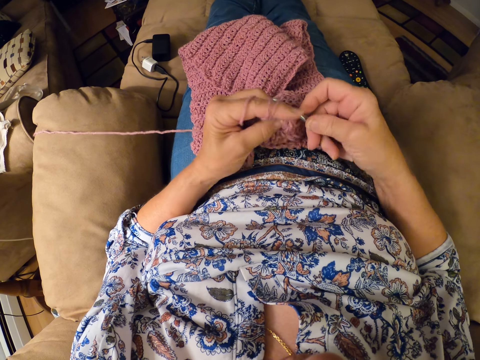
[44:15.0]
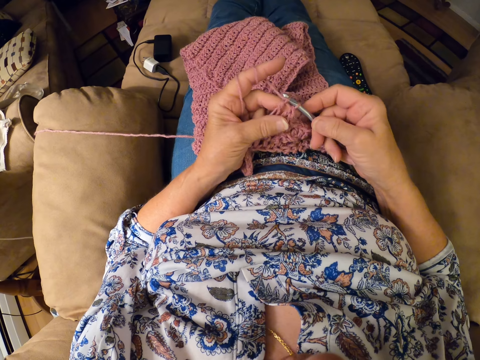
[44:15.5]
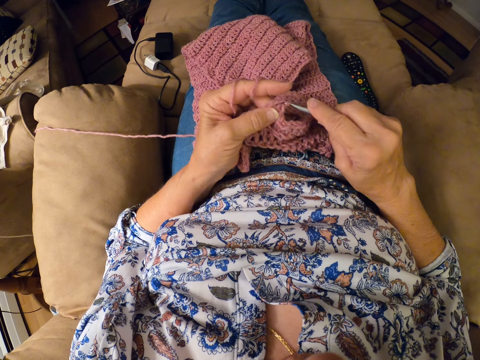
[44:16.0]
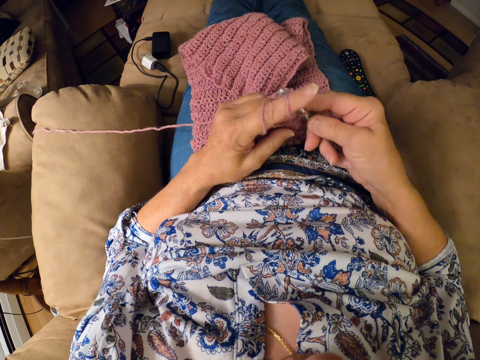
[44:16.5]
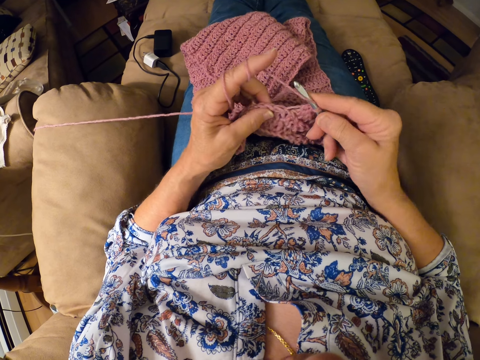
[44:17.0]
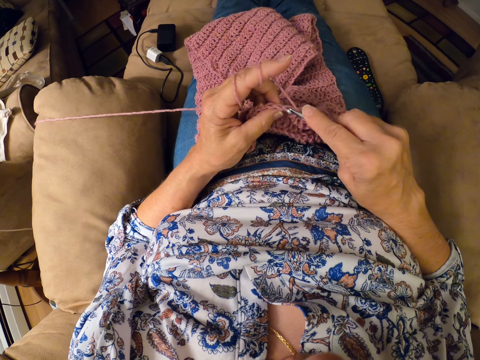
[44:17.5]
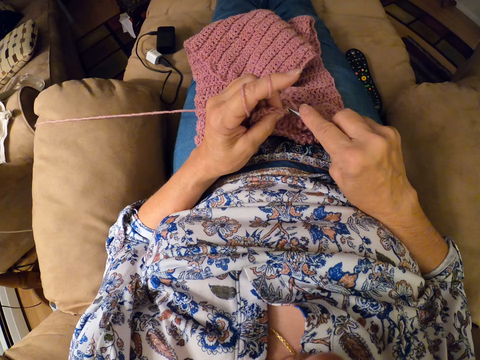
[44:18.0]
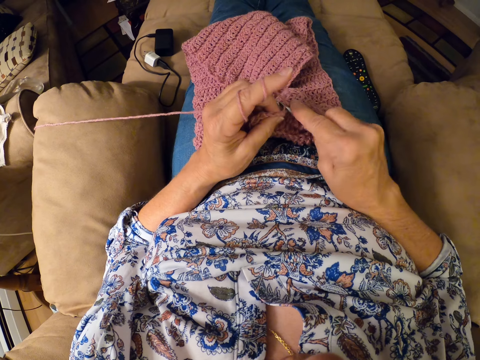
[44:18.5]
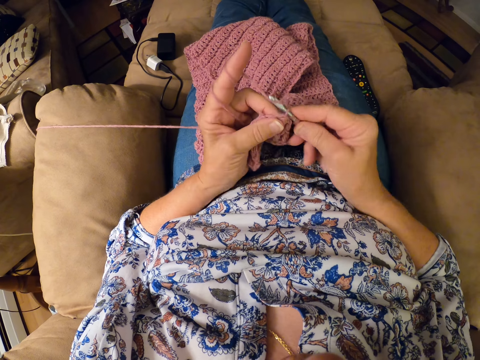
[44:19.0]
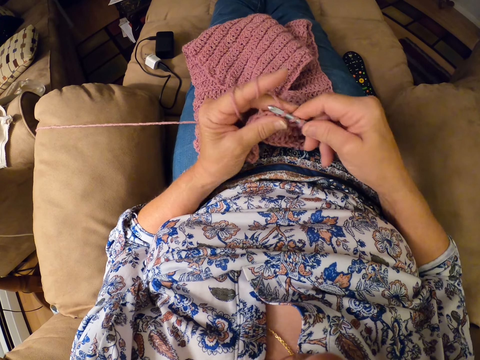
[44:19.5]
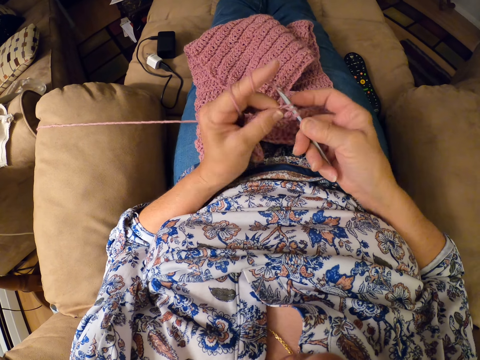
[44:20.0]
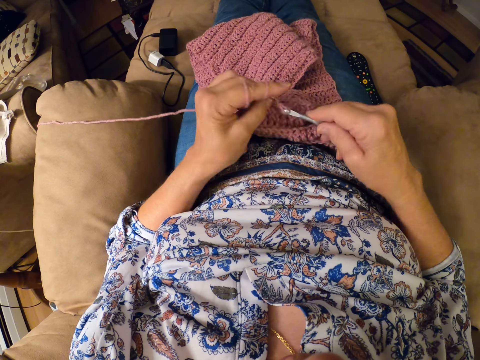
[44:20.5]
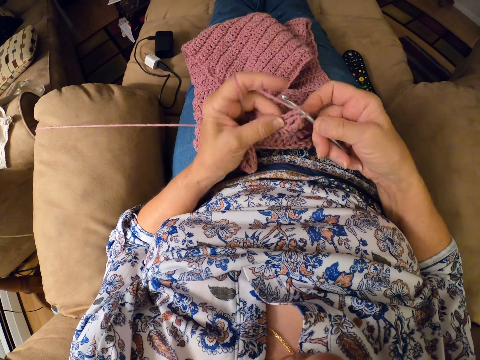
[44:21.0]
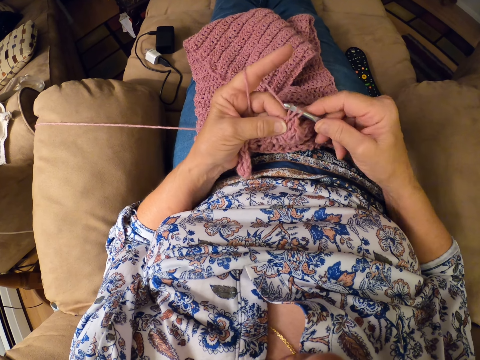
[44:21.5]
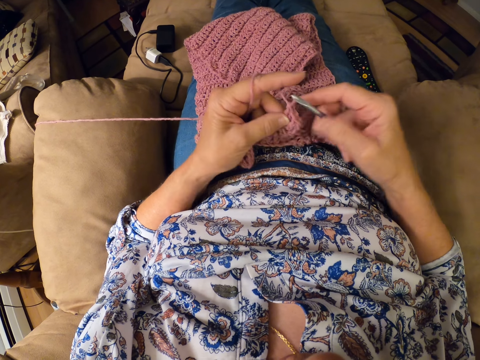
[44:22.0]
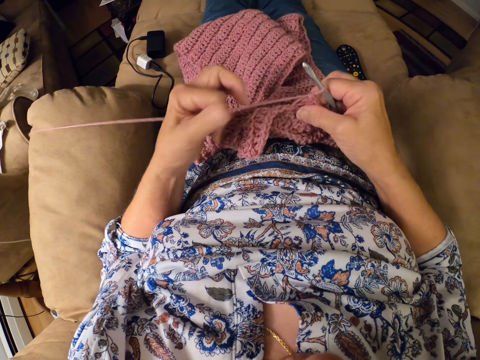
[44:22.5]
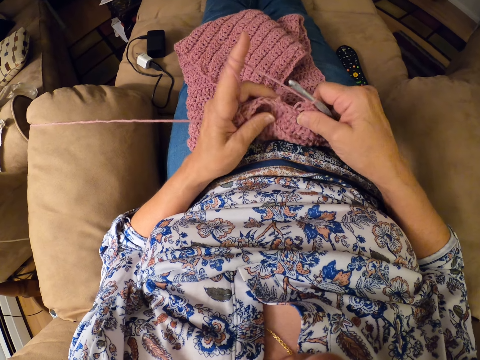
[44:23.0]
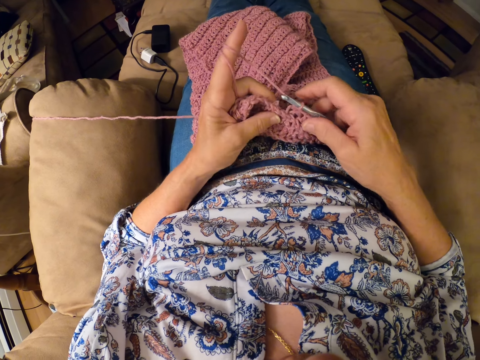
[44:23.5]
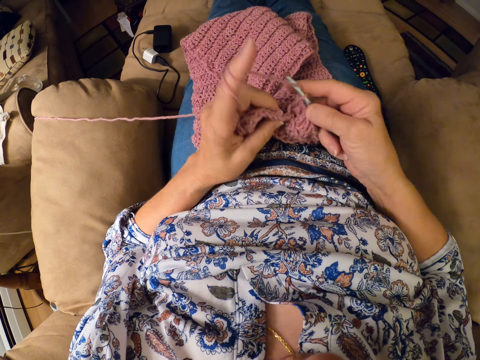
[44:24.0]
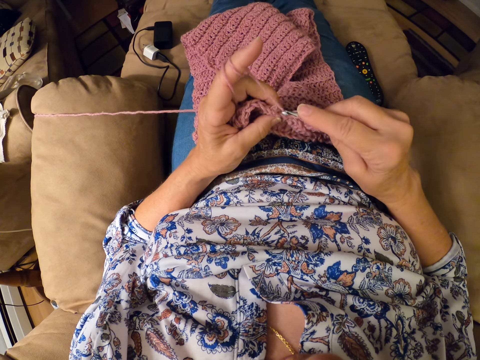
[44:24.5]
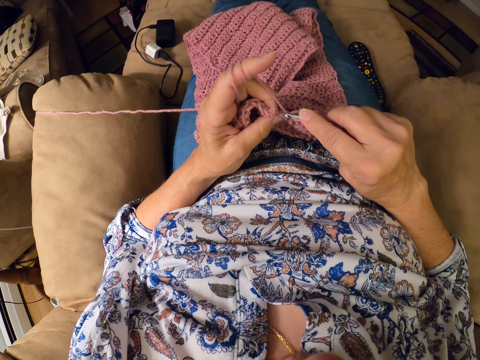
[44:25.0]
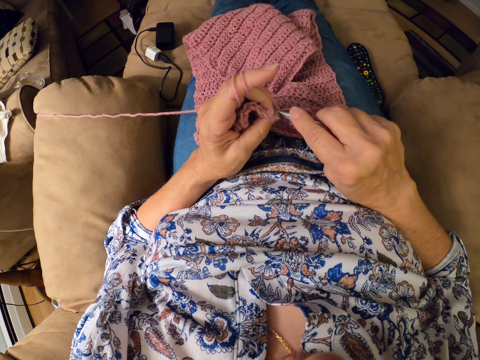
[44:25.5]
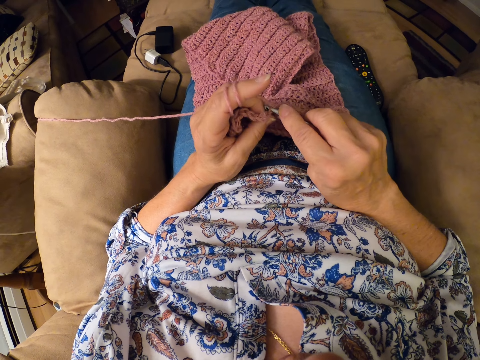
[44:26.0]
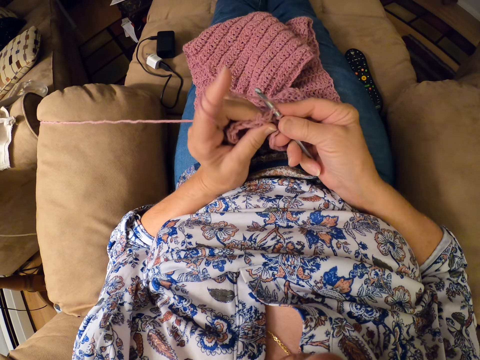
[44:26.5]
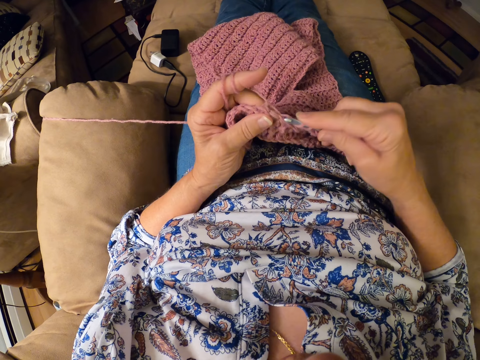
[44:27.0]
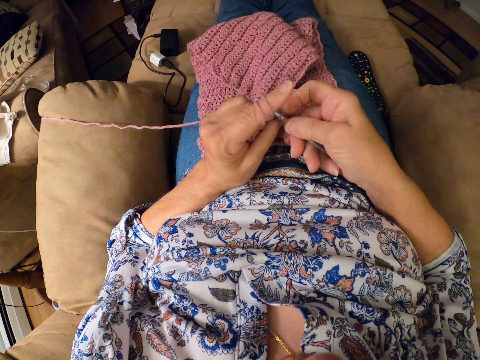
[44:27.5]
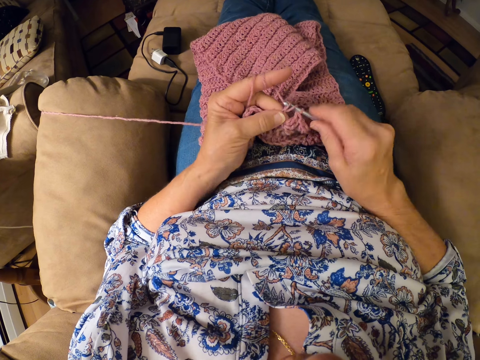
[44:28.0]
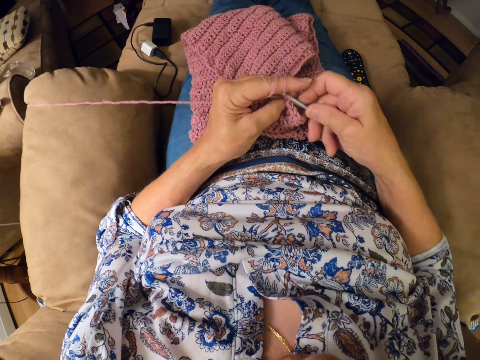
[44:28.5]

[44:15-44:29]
The camera wearer adjusts the thread. She twirls the yarn around her left hand. She continues crocheting the yarn with the crocheting hook.

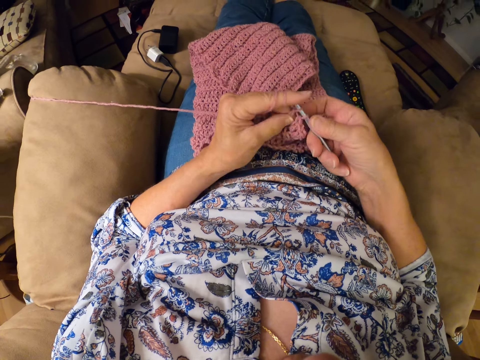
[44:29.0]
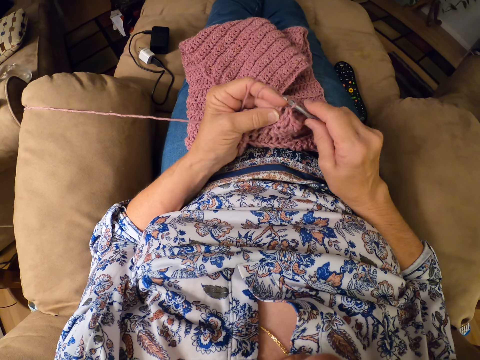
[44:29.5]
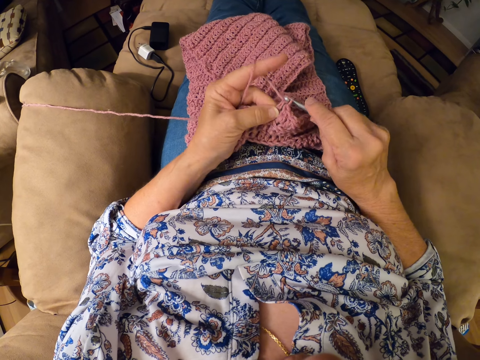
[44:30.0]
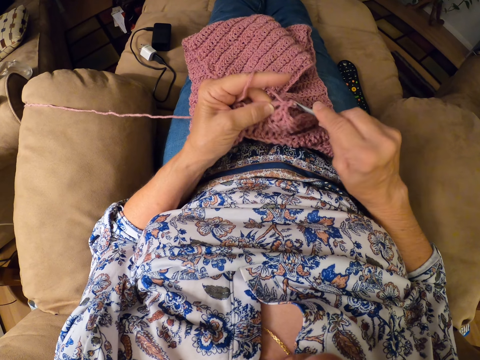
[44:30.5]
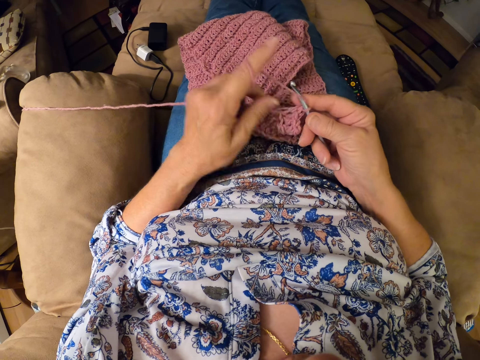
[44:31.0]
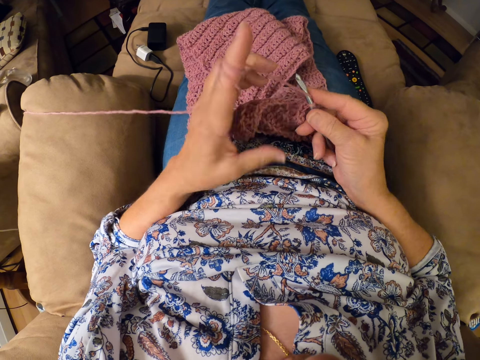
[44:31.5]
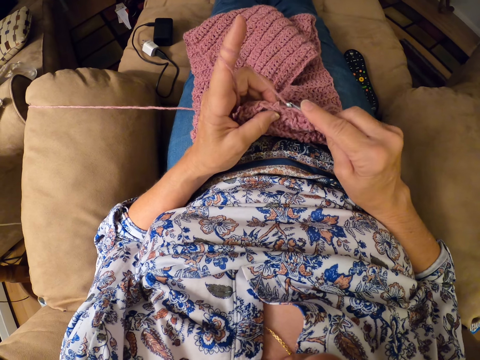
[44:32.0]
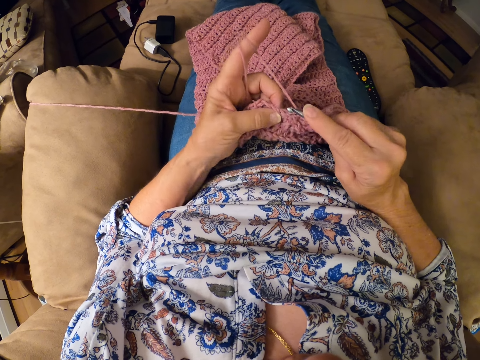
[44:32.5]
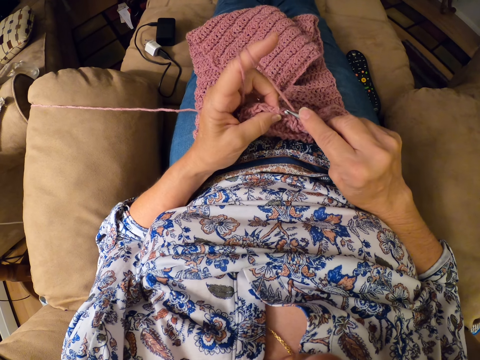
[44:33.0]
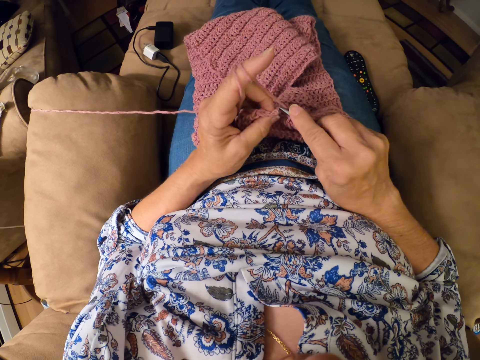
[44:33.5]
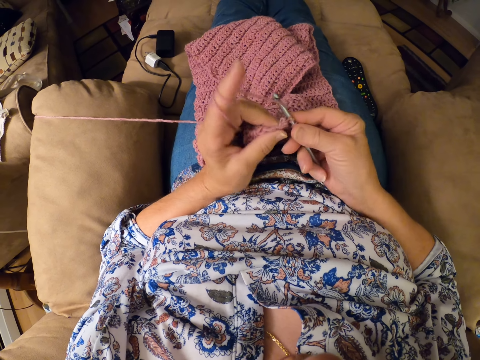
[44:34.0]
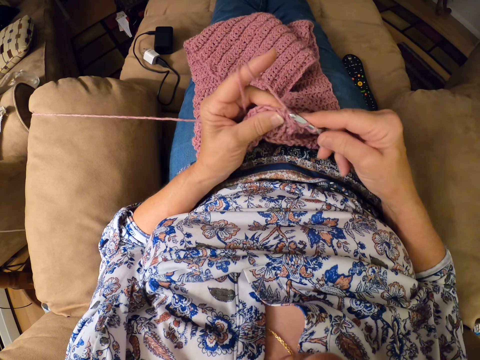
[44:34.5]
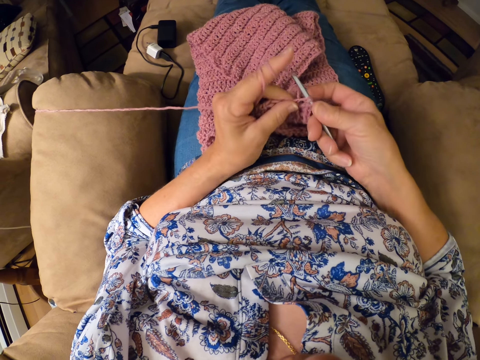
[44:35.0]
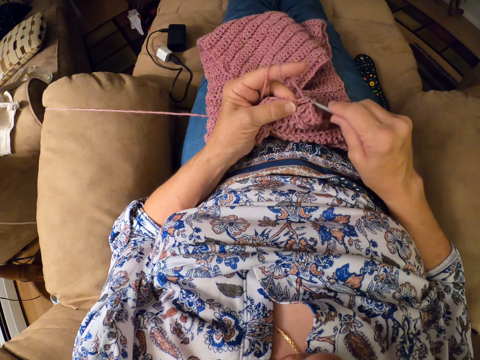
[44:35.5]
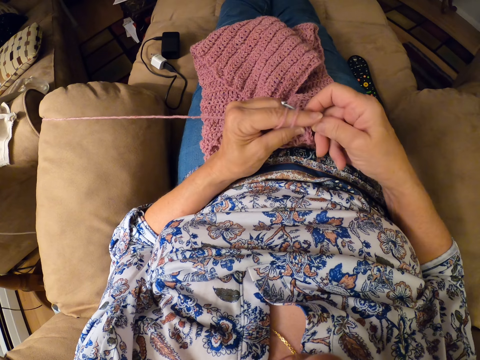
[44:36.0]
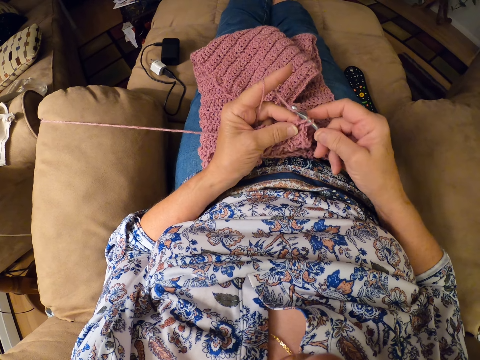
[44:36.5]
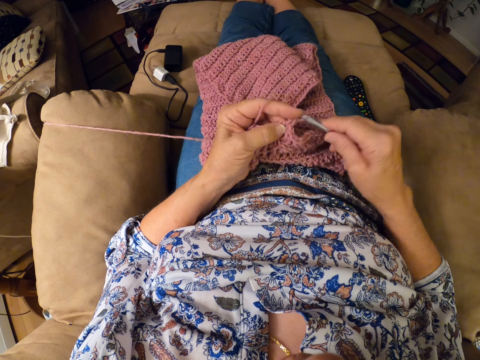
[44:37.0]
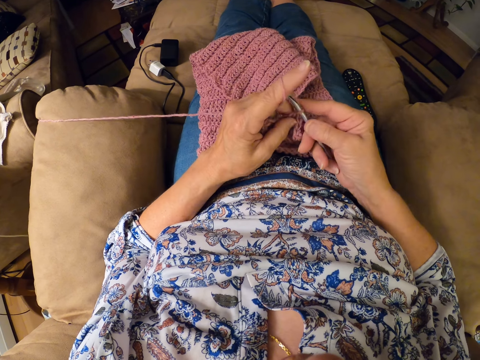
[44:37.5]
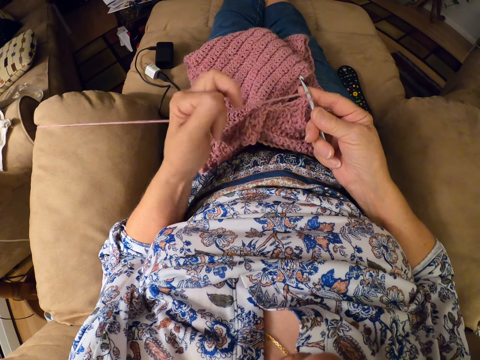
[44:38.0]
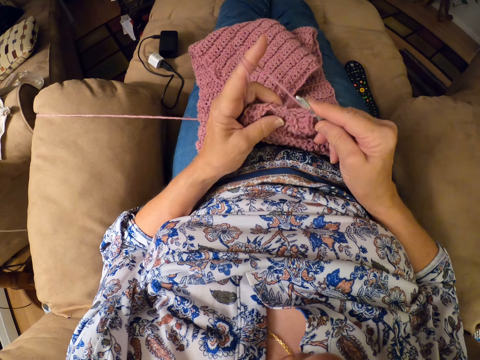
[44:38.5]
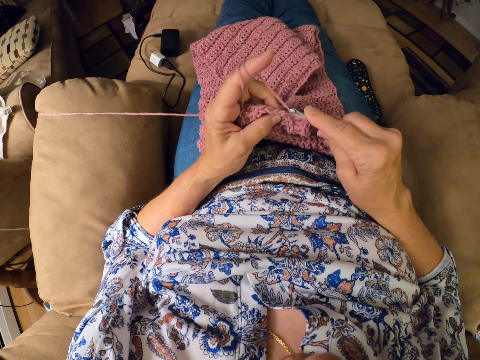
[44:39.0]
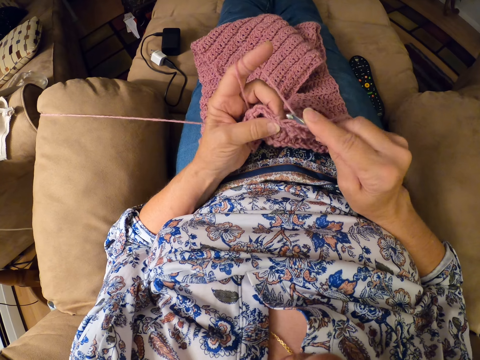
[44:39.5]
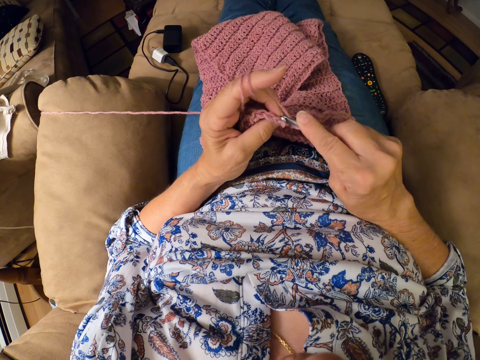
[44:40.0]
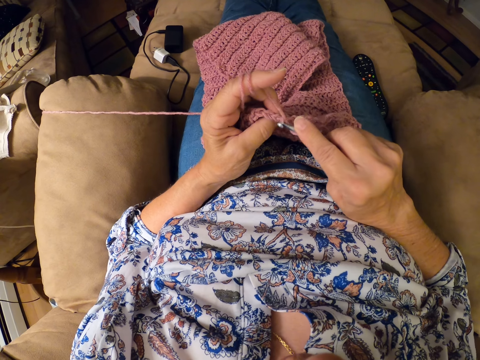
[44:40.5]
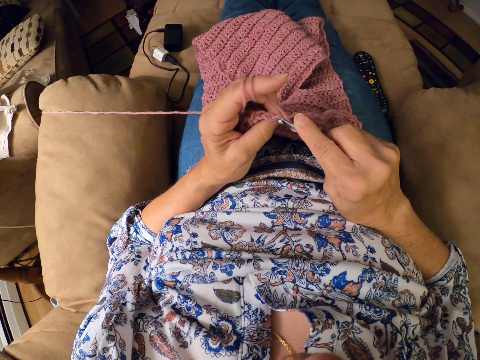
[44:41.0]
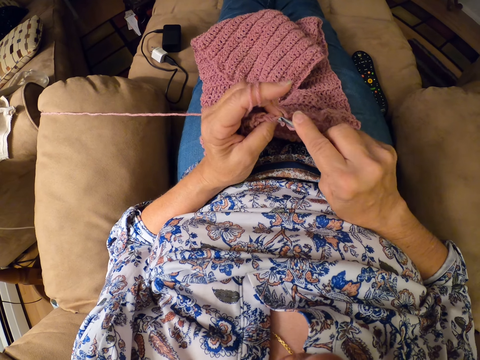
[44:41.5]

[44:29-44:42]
The camera wearer adjusts the thread. She twirls the yarn around her left hand. She continues crocheting the yarn with the crocheting hook. She twirls the yarn around her left hand. She adjusts the thread. She crochets the garment.
